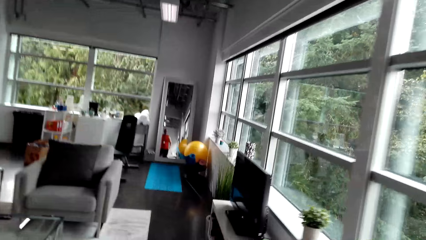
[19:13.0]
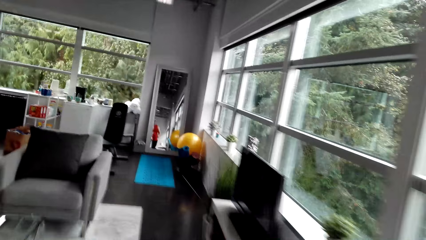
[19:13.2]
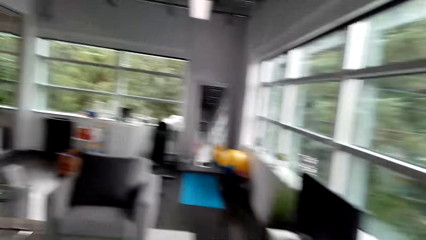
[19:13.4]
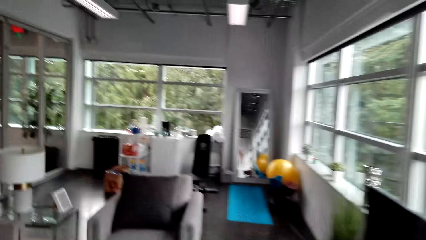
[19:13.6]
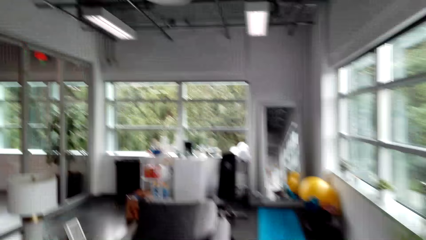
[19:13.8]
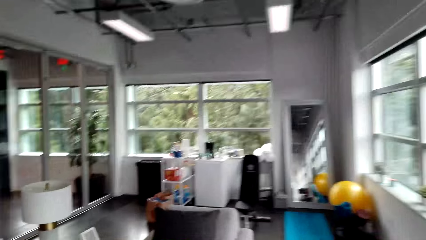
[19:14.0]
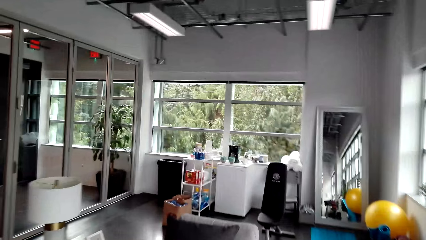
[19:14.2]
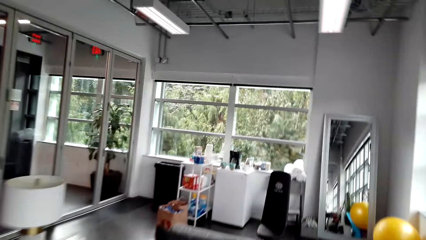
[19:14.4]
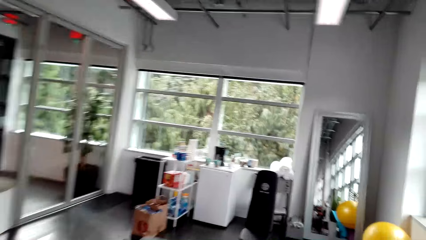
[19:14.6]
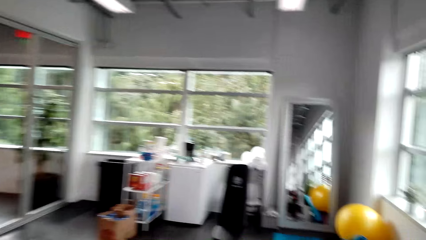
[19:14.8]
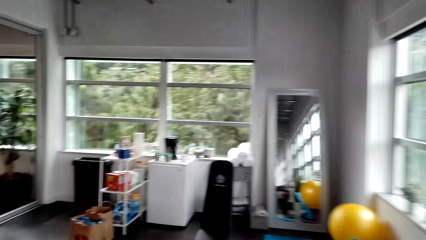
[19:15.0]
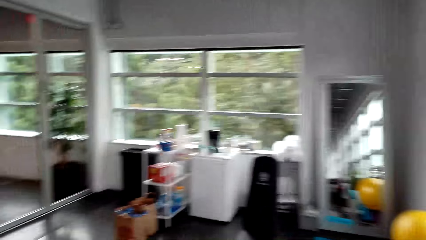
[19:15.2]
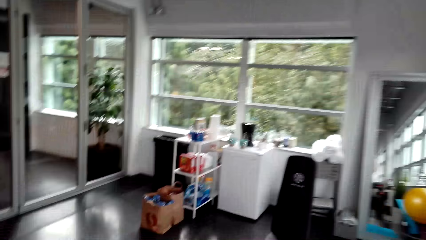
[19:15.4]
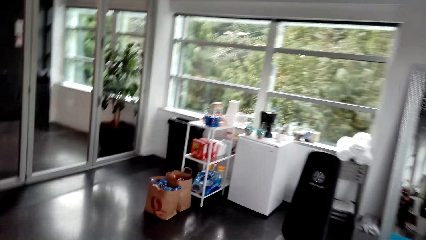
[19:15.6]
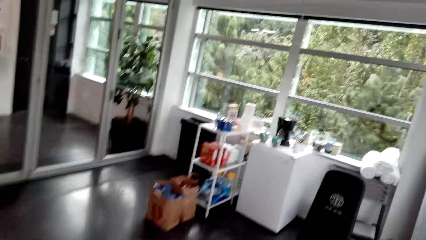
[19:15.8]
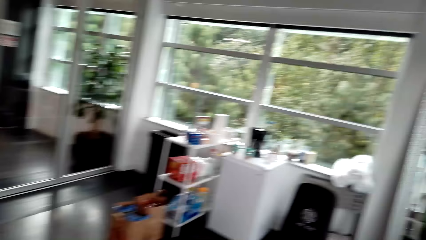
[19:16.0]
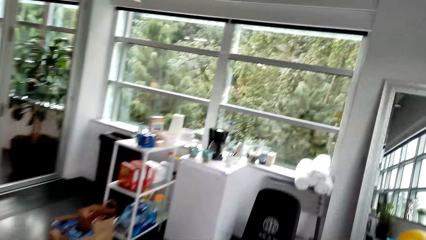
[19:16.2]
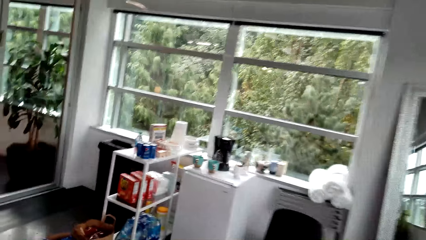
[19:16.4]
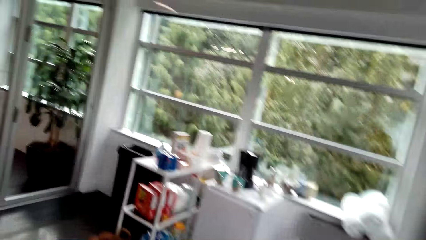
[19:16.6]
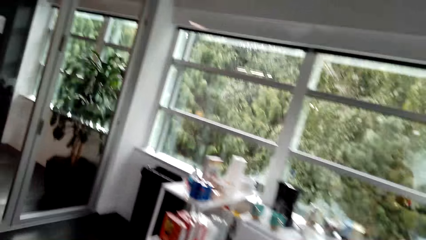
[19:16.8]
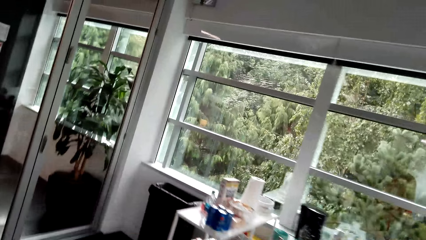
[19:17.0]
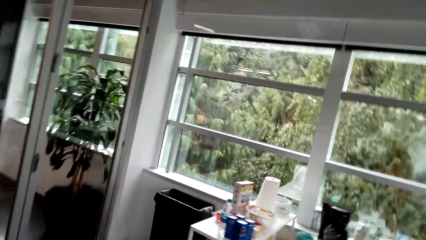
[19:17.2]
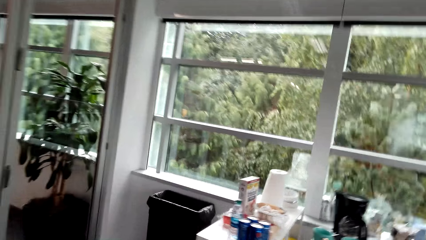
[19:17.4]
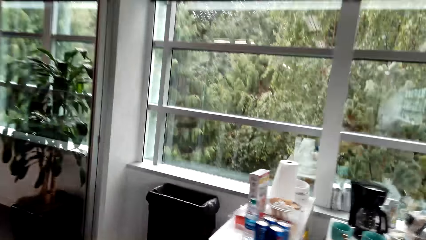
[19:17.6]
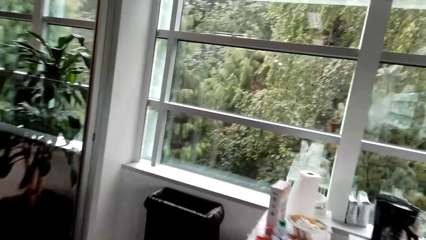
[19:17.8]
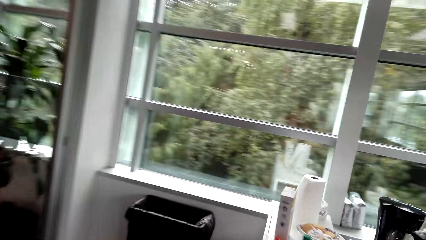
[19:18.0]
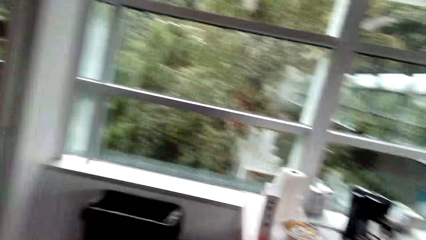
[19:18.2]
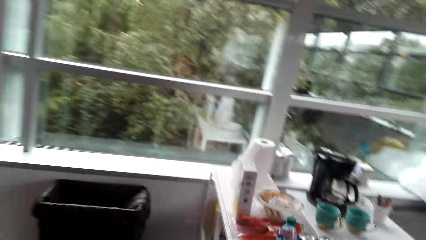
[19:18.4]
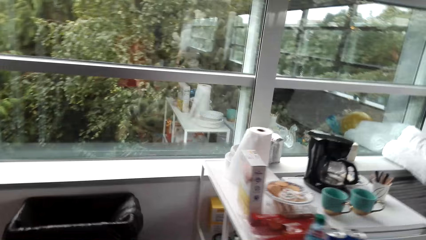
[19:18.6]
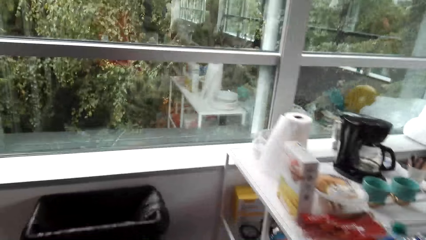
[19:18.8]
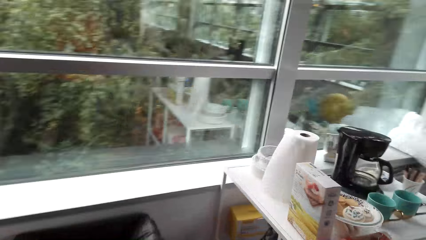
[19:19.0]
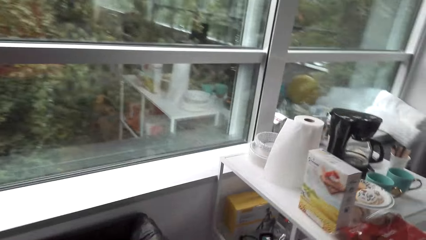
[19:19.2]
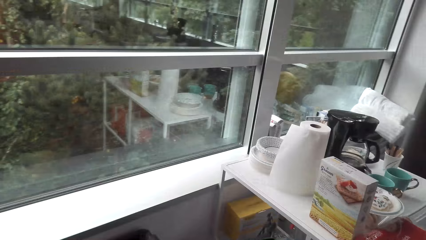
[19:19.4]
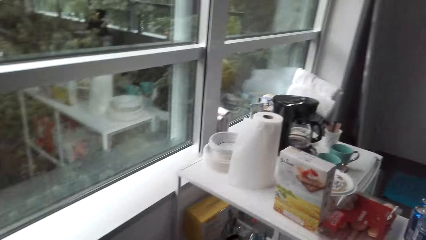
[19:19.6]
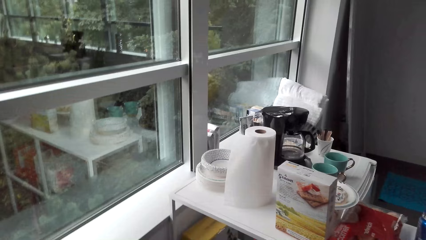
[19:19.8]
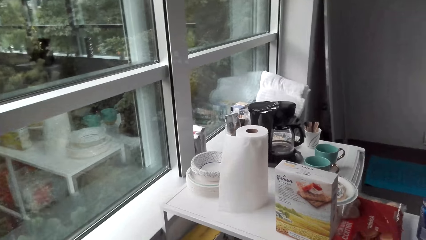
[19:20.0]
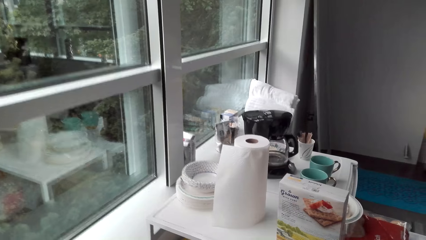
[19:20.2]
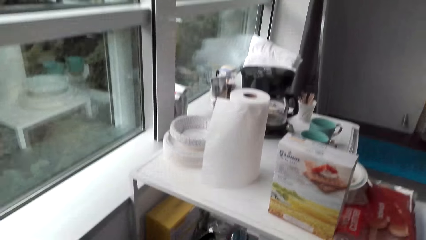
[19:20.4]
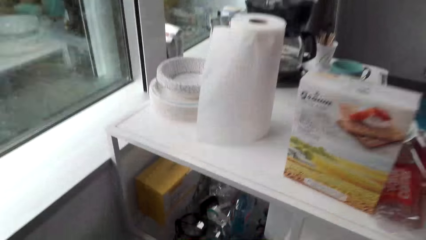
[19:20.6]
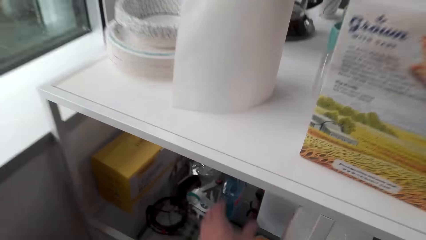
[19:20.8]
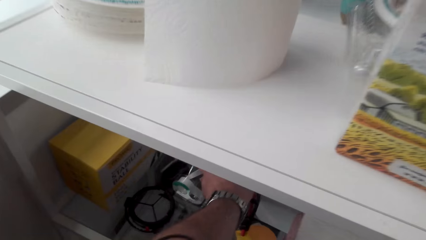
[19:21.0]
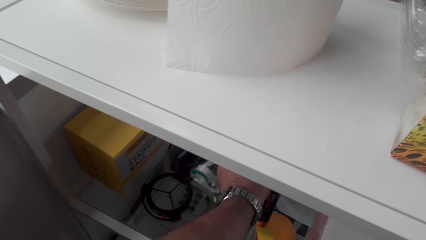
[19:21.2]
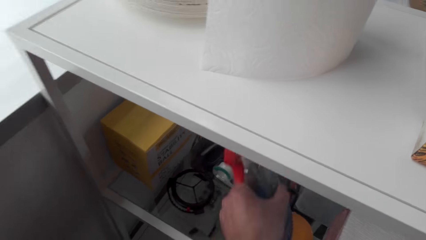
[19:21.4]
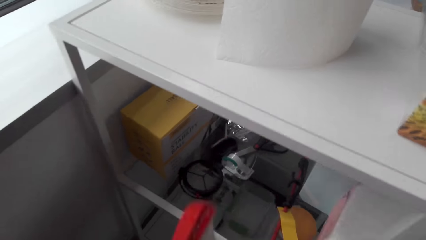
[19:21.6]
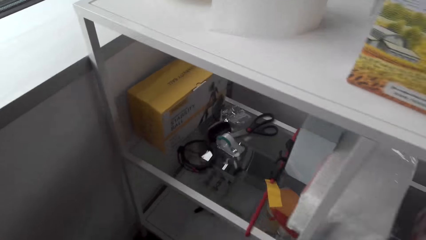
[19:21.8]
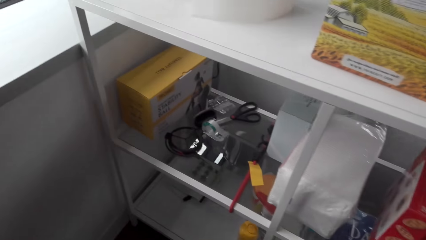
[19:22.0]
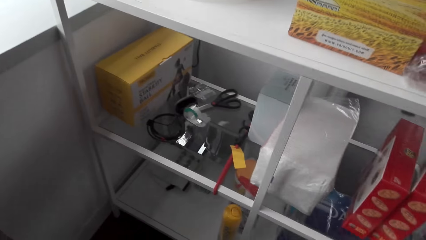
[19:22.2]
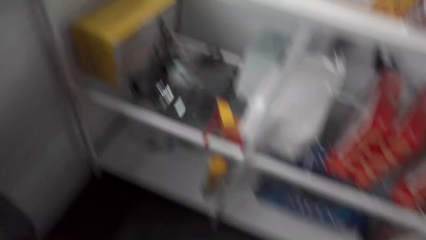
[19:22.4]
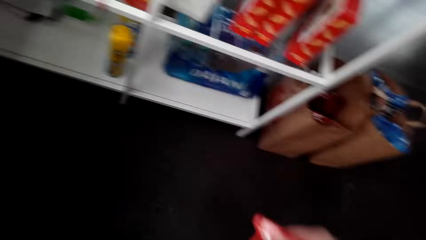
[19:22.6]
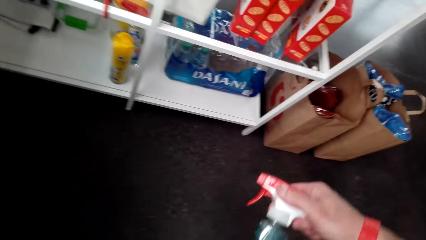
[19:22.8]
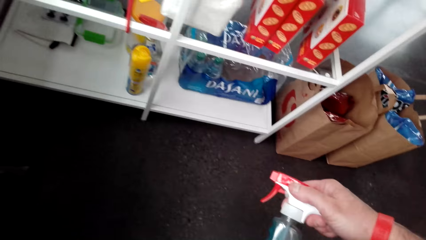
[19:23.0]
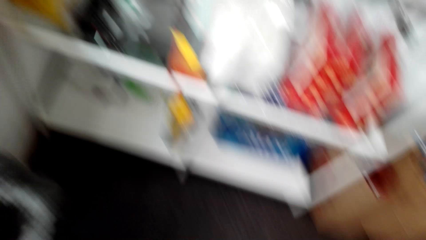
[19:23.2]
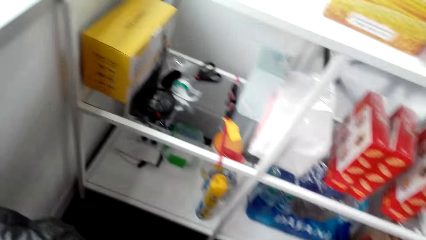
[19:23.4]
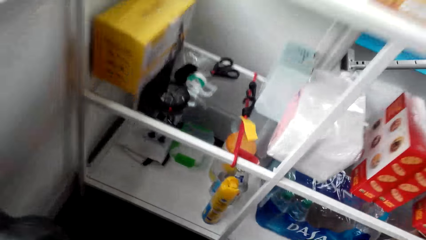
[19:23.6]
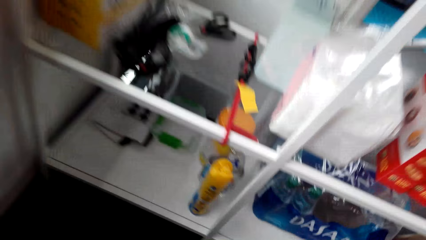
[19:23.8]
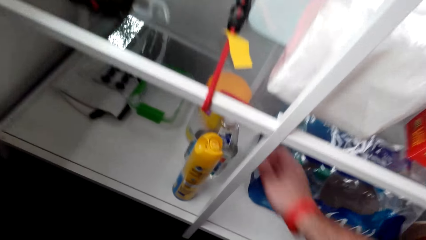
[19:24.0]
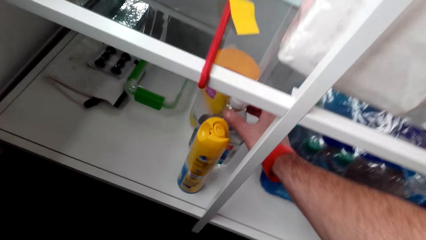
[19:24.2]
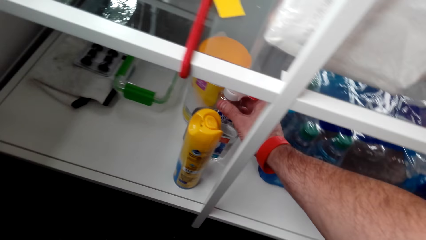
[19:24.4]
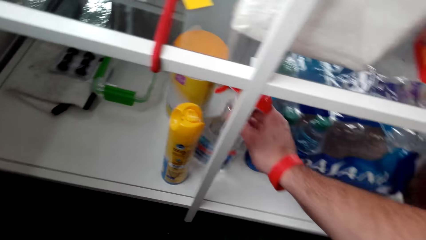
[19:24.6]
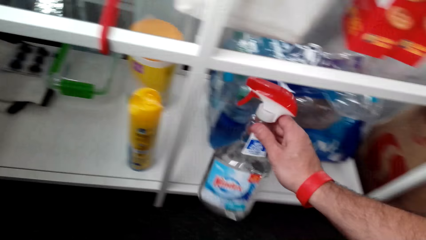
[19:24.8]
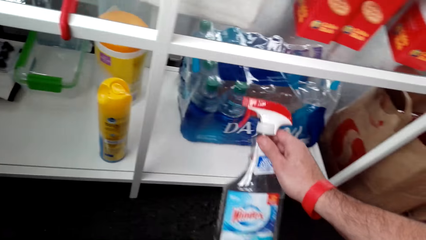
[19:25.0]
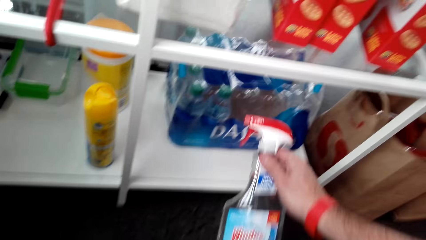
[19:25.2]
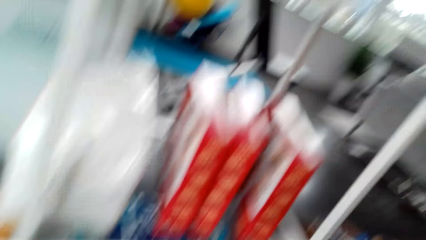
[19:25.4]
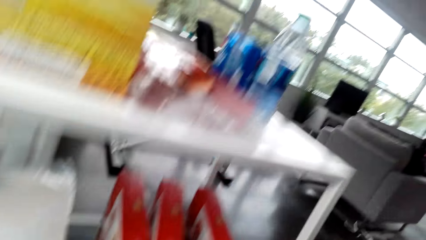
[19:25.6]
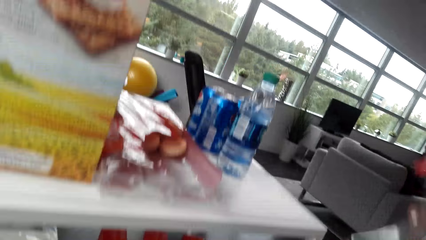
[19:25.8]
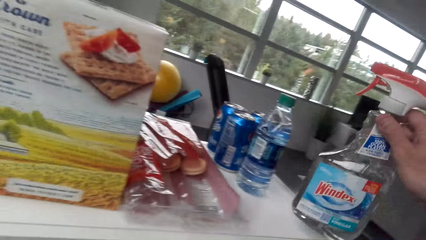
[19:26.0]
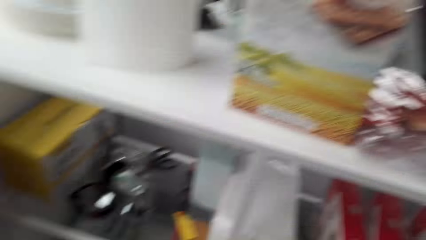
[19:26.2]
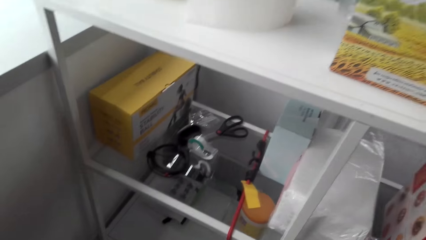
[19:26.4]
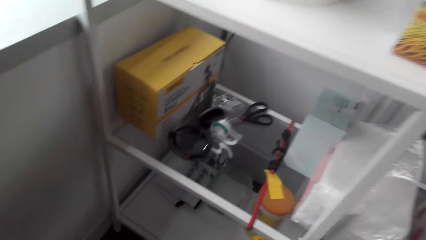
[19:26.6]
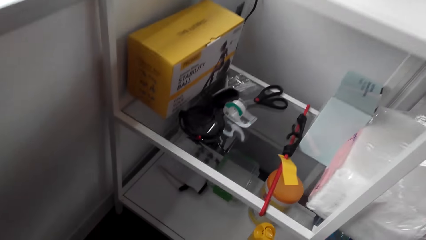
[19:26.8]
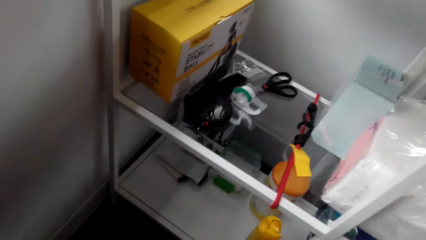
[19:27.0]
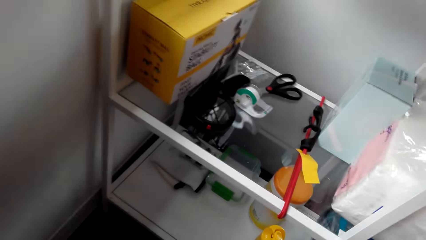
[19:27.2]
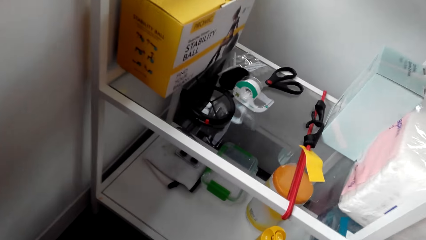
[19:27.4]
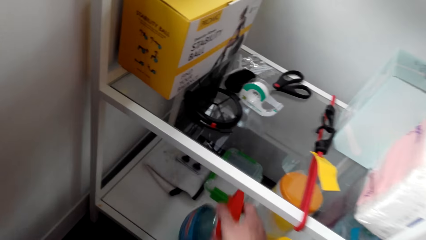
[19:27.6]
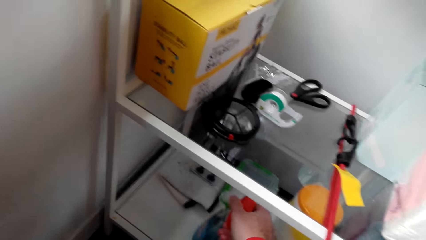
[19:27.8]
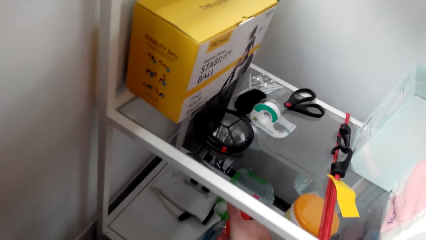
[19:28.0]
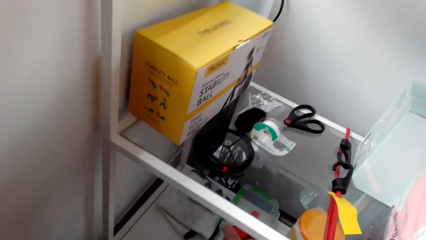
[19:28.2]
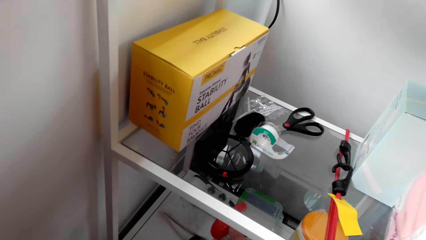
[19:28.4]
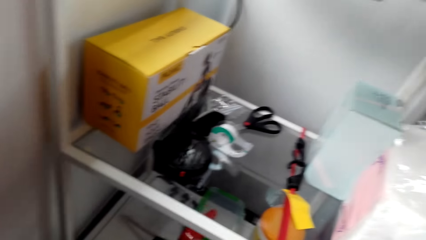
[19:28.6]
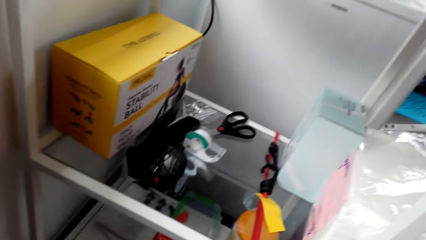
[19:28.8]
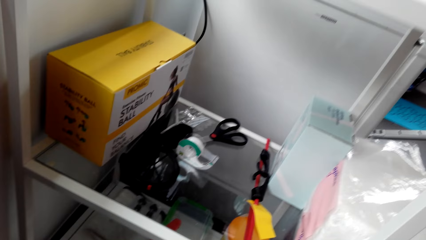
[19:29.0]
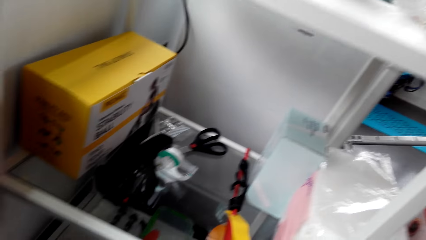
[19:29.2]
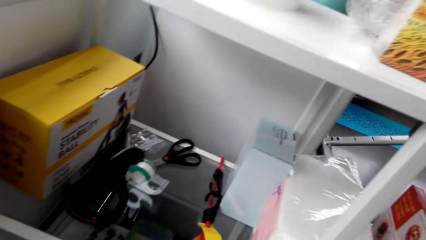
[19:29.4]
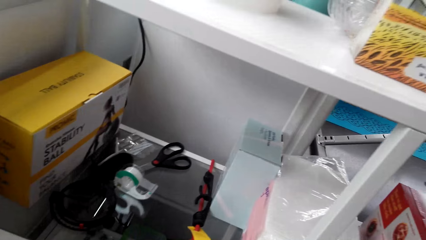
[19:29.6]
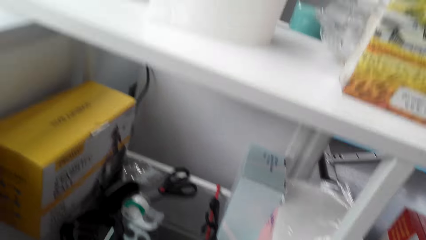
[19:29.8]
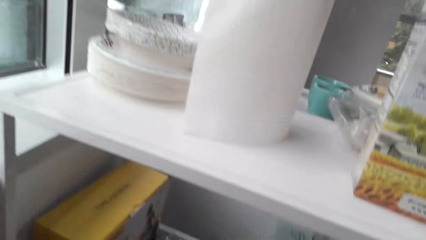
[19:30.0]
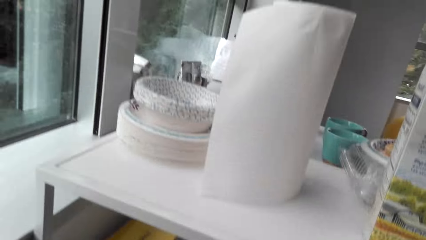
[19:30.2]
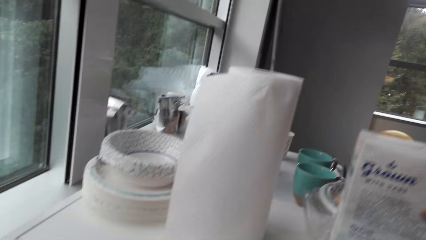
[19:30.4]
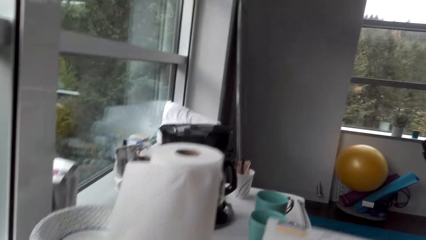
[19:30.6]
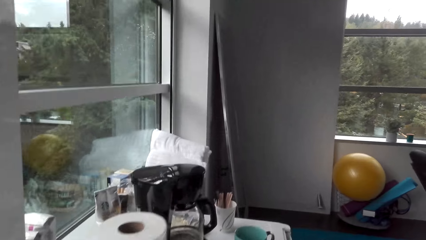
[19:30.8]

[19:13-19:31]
The camera wearer walks towards the window. They pick a bottle of detergent from the shelf. They look at the bottle. They grab another bottle of detergent from the shelf. They place the bottle on the shelf. They return the bottle in the shelf.
